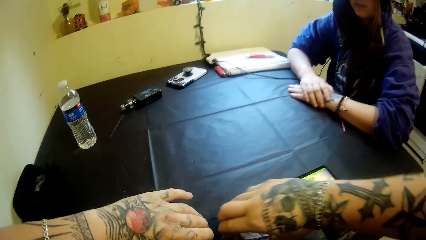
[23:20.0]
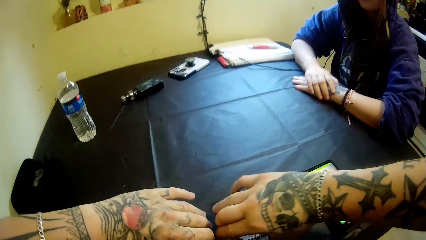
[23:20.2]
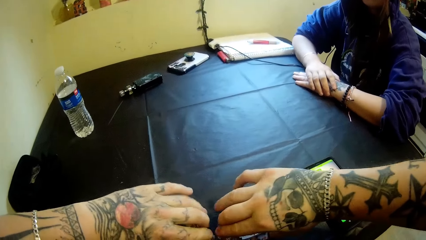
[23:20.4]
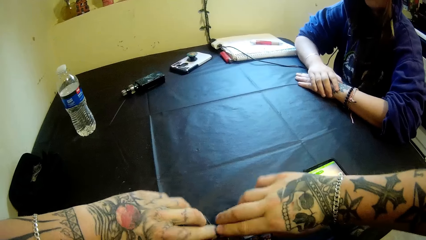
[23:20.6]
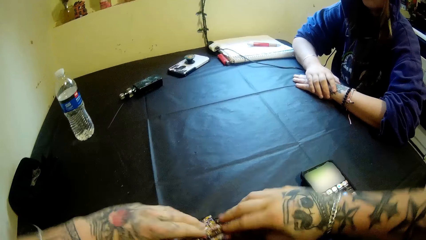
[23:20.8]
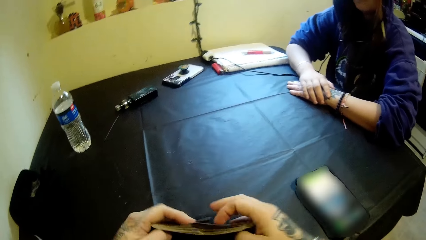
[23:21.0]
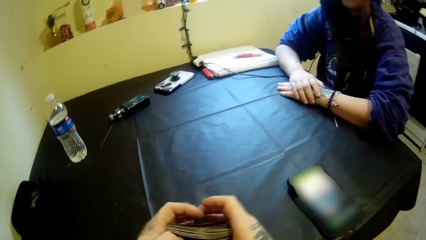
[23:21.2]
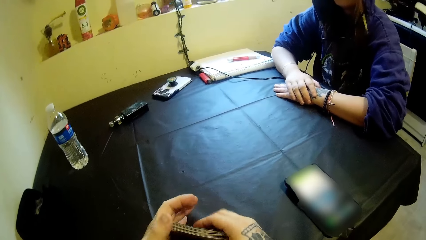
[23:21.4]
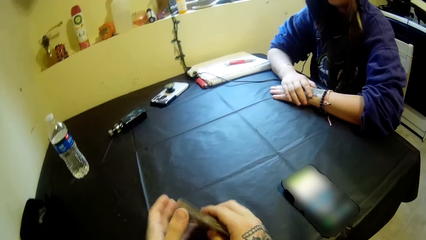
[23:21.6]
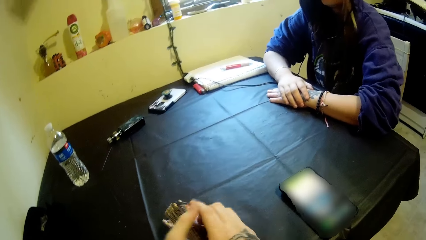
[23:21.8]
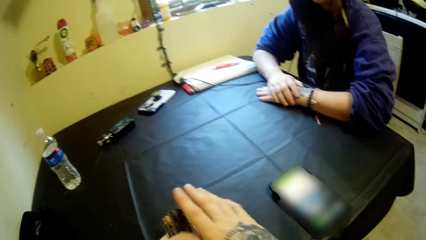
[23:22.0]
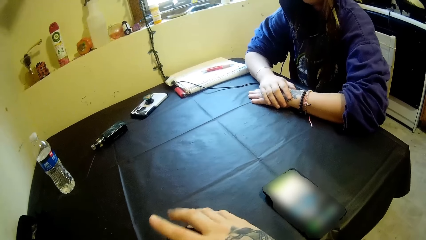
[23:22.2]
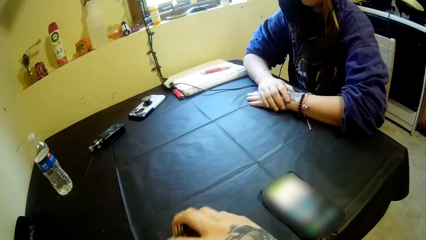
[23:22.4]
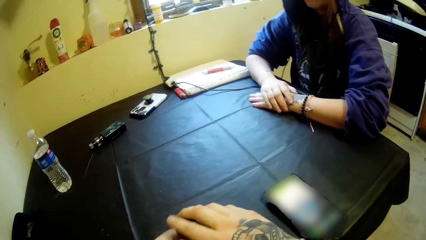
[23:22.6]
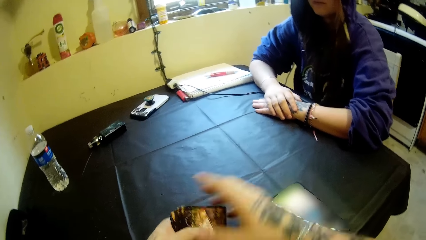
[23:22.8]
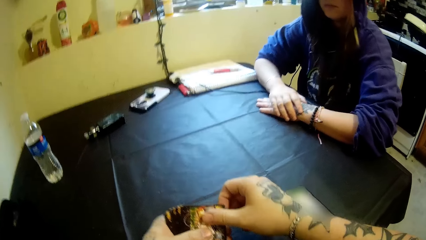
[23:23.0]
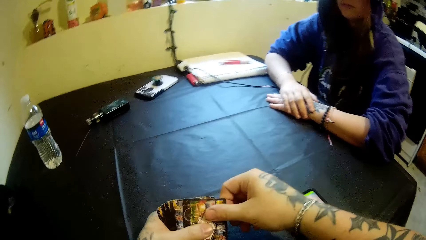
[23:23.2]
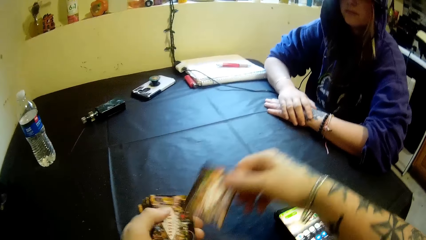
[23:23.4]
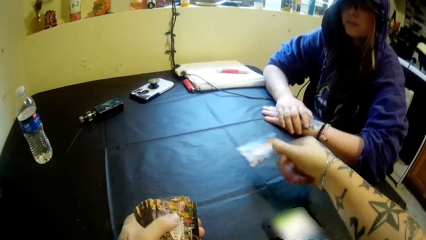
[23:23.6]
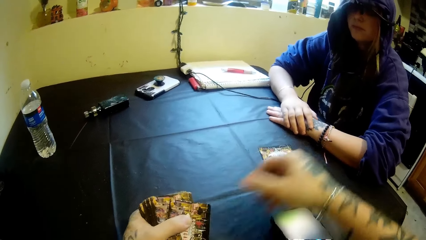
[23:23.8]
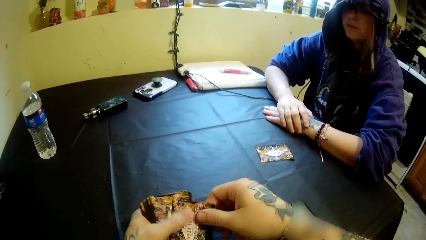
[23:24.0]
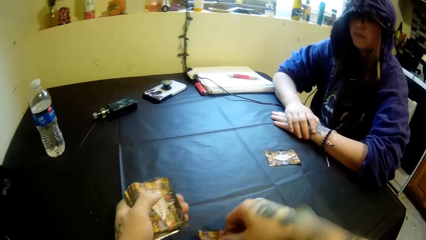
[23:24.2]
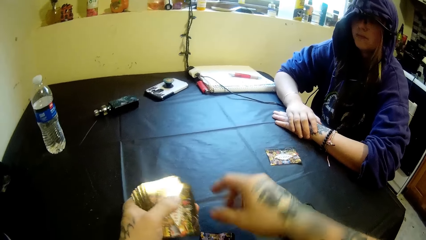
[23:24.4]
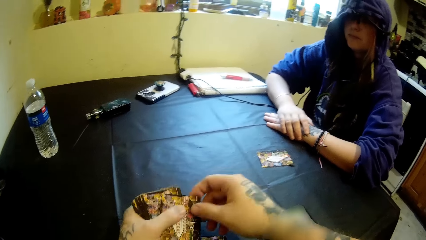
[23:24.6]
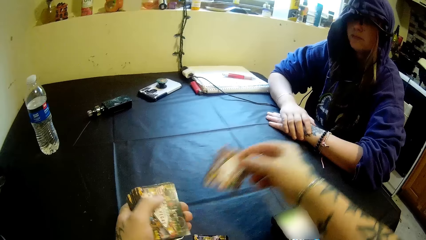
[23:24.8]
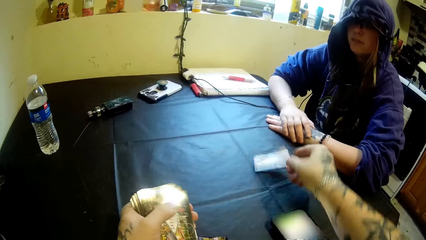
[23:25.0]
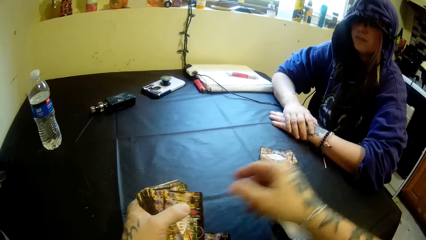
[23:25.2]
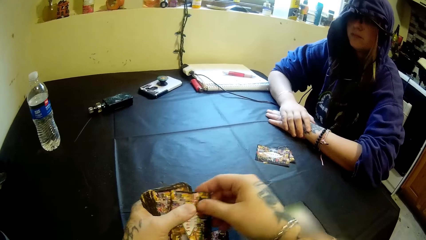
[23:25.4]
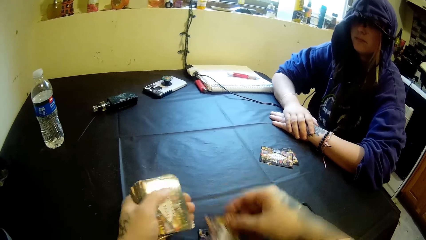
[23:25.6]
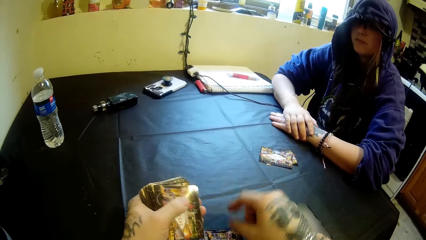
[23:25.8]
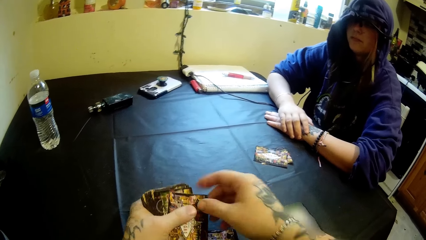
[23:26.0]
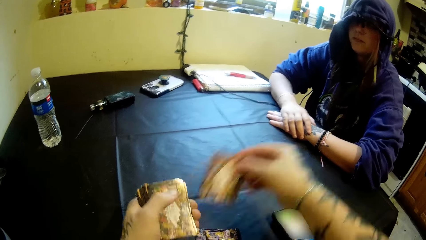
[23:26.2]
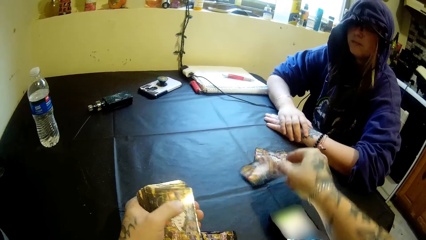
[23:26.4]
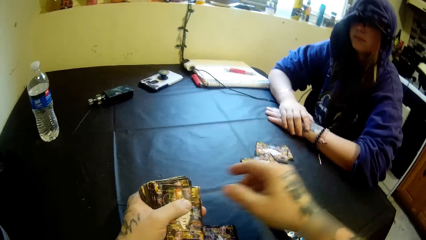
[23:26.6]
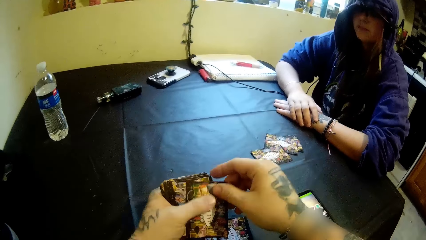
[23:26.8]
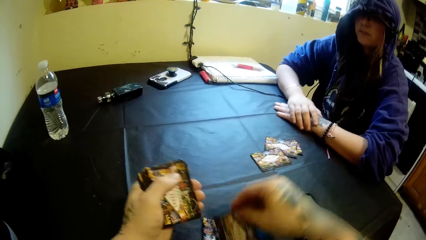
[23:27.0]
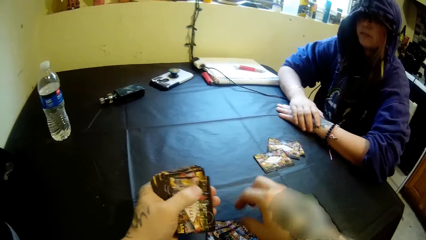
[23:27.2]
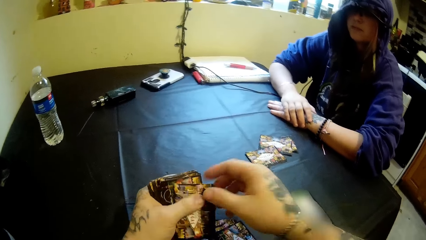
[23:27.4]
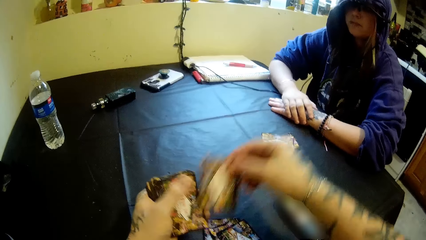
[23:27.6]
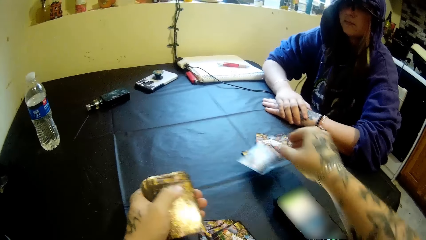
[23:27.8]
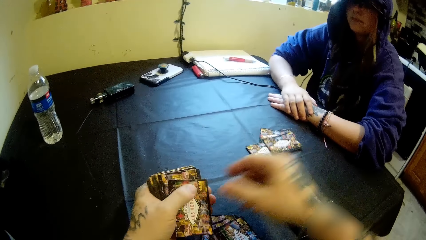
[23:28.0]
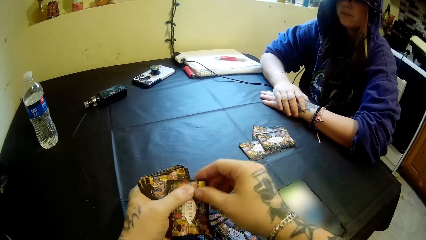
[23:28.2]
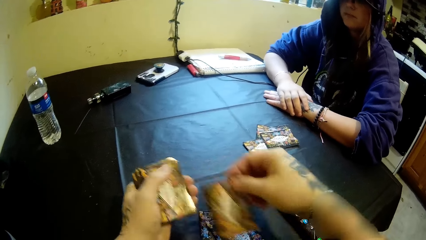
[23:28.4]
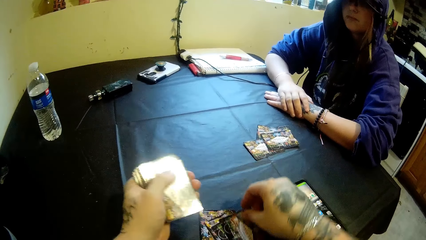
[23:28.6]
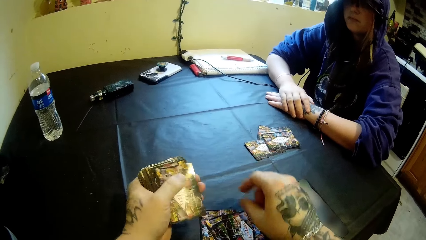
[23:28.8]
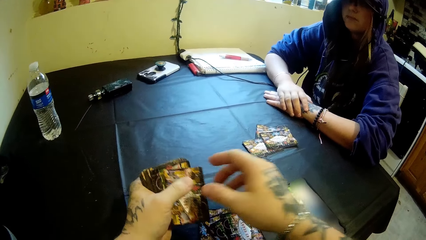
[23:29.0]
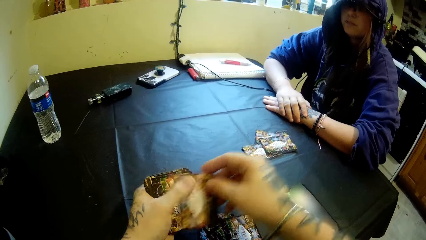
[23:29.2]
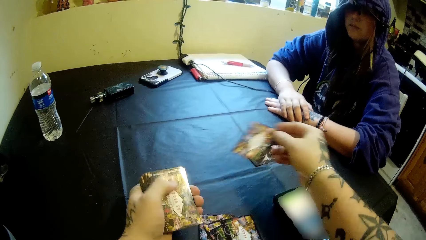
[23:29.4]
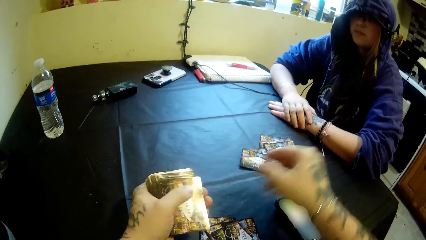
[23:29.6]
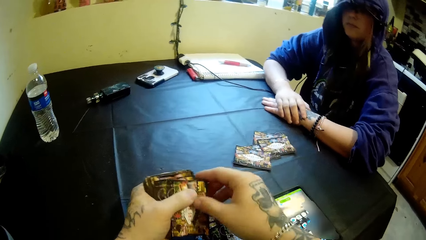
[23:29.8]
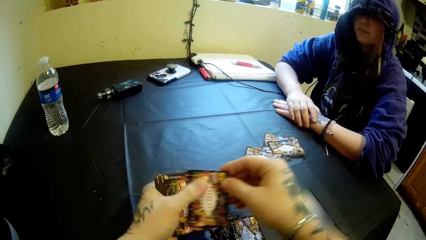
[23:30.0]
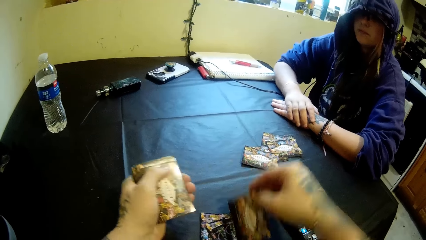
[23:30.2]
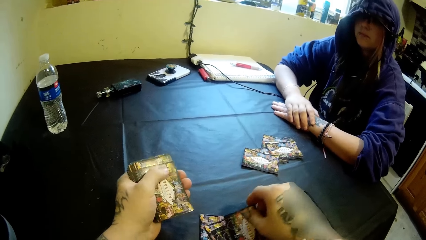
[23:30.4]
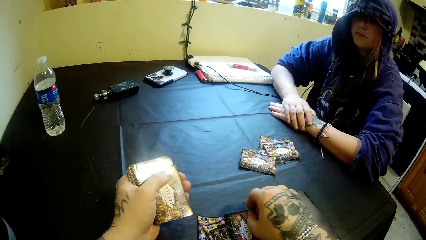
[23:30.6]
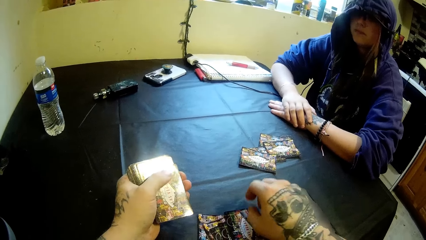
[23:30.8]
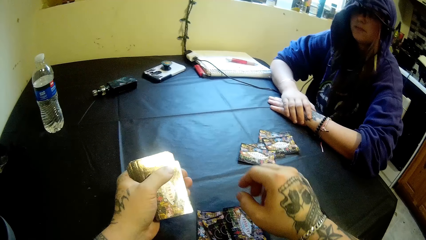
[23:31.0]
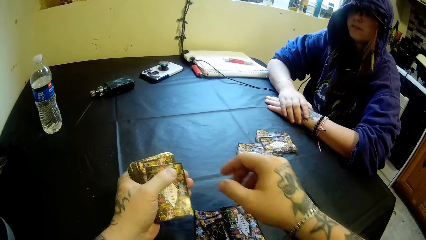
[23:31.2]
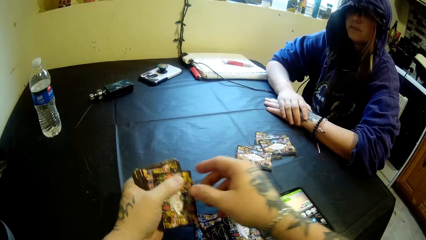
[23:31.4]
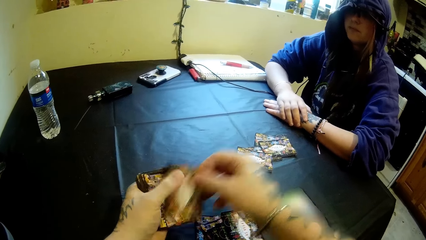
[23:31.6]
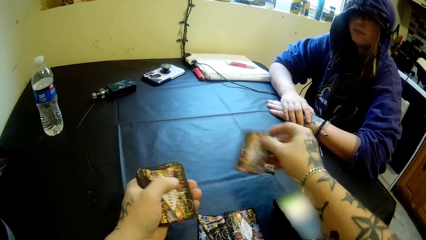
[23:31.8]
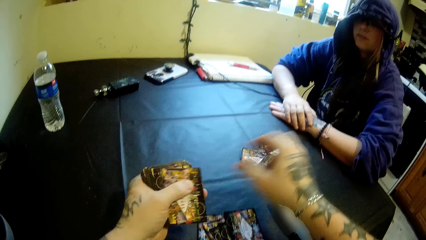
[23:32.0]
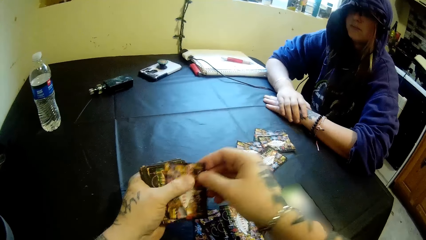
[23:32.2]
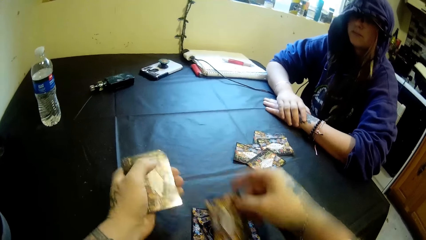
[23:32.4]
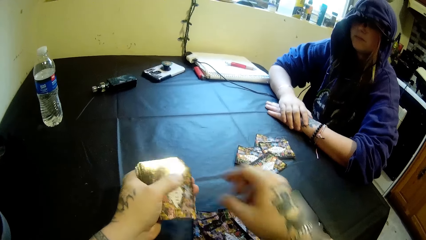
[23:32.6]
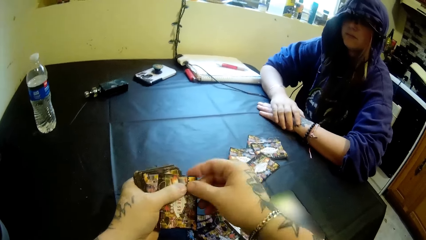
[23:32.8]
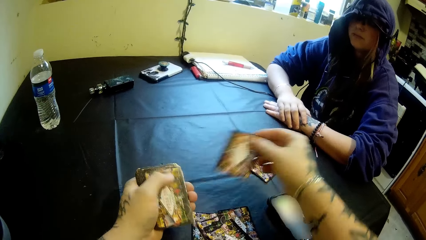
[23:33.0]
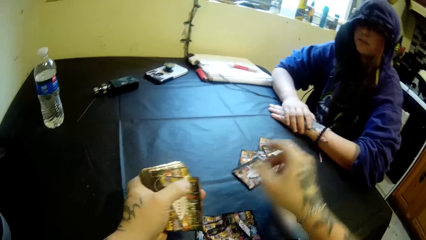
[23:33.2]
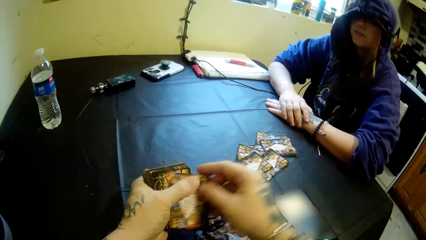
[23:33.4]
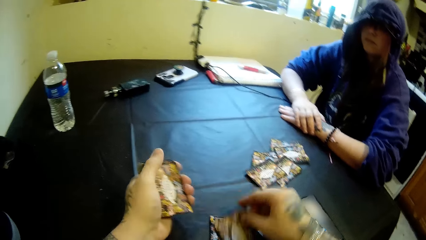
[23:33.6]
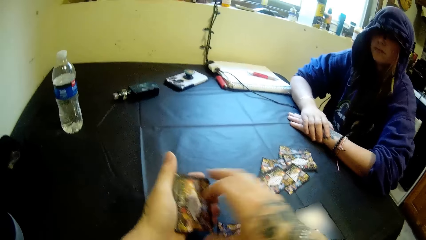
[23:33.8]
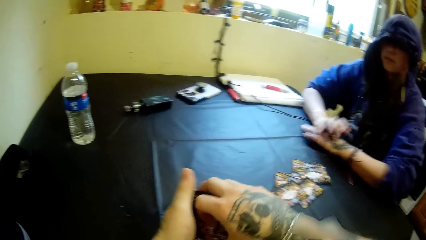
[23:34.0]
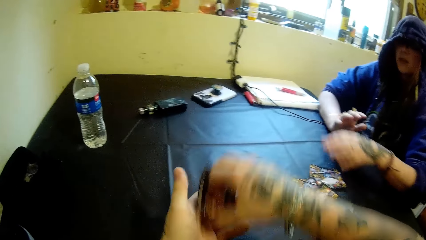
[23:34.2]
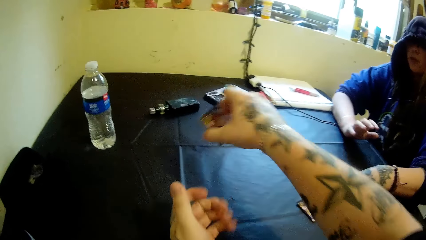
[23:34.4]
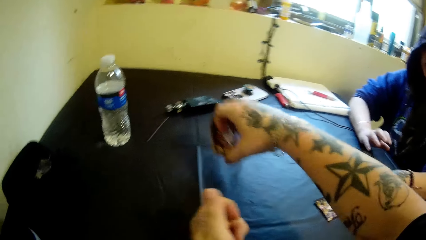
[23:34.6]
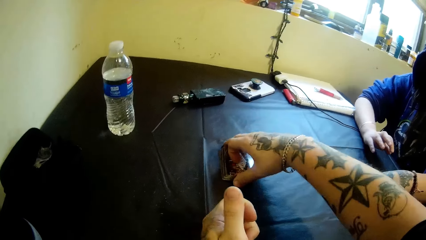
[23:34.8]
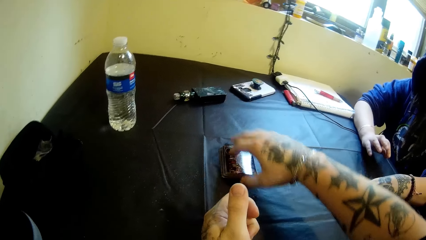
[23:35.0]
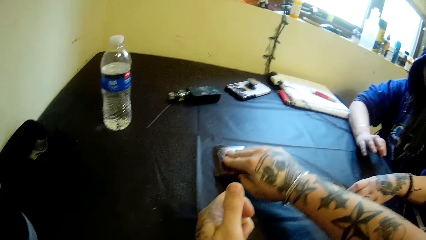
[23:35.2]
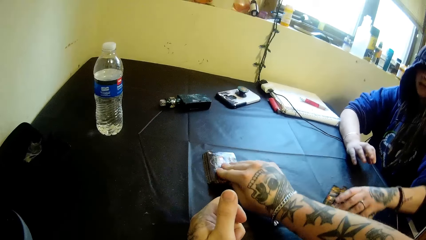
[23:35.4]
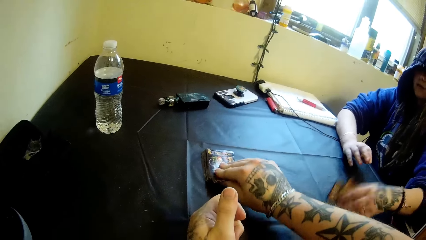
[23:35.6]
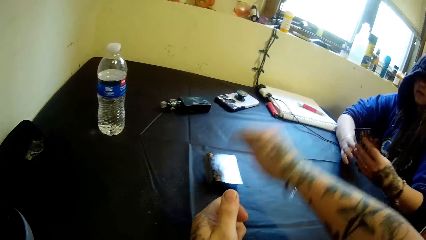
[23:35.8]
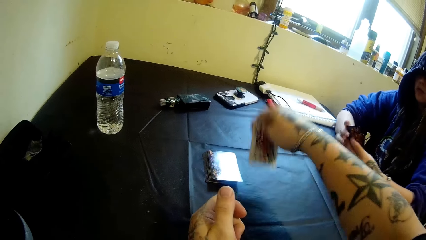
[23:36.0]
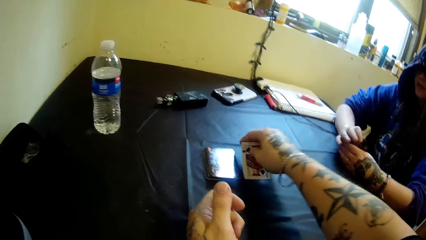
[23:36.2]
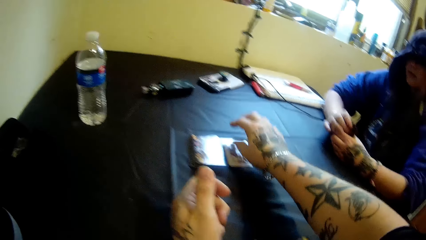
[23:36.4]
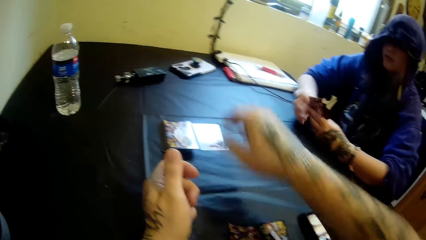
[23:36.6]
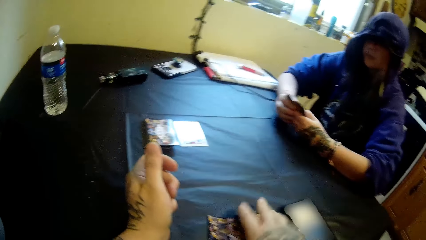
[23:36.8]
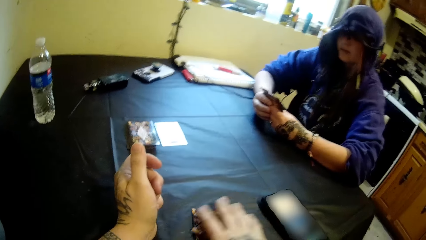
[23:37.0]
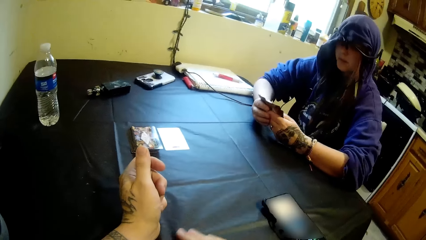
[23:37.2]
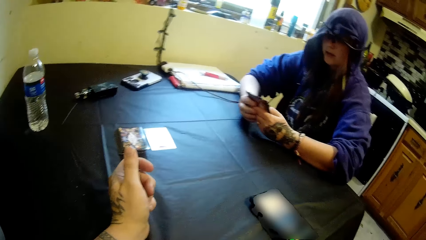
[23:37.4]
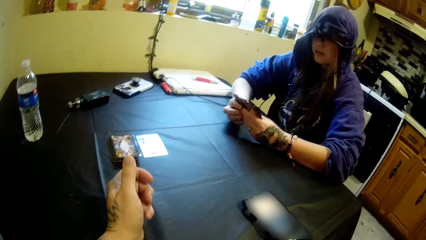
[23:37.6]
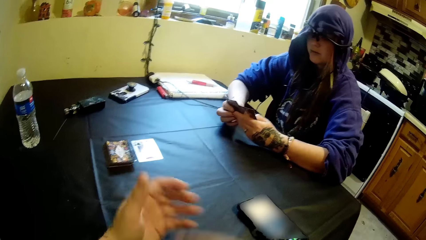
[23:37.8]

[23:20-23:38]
The camera wearer puts the cards in both hands on the table. He runs the cards. He puts the cards together with both hands. He holds the cards with the other hand. He adjusts the cards with both hands. He picks a card. He spreads the cards on the table with his right hand. He drops a card. He picks a card and drops a card. He picks a card and drops a card. He picks a card and drops a card. He picks a card and drops a card. He picks a card and drops a card. He picks a card and drops a card. He picks a card and drops a card. He picks a card and drops a card. He picks a card and drops a card. He picks a card and drops a card. He picks a card and drops a card. He picks a card and drops a card. He picks a card and drops a card. He takes the remaining cards from his left hand with his right hand. He holds the cards with the other hand. The woman picks up the cards on the table with her left hand. The camera wearer moves the cards. The woman moves a hand. The camera wearer drops the cards on the table with his right hand. He turns a card over on the table with his right hand. He picks the cards. He puts a card on the table. He picks the cards. He moves the cards on the table with his right hand.
